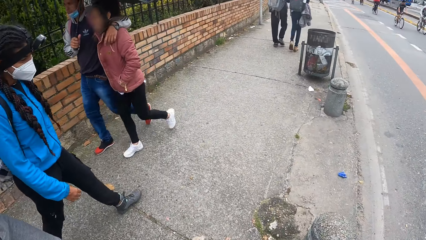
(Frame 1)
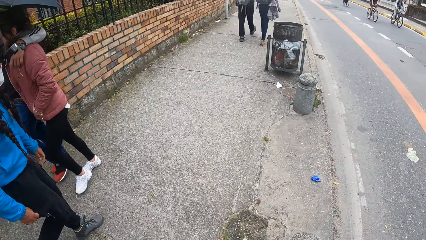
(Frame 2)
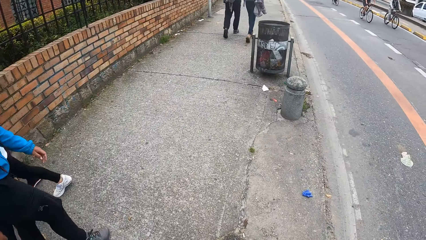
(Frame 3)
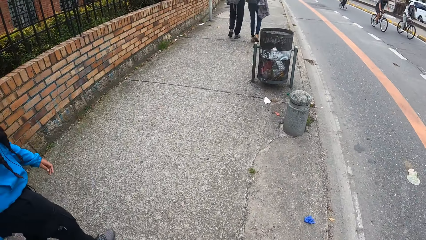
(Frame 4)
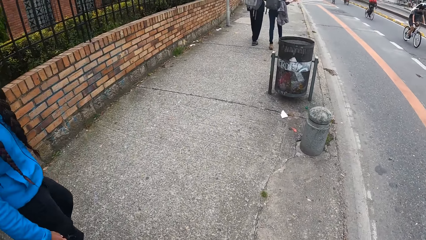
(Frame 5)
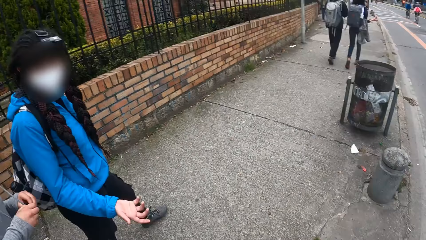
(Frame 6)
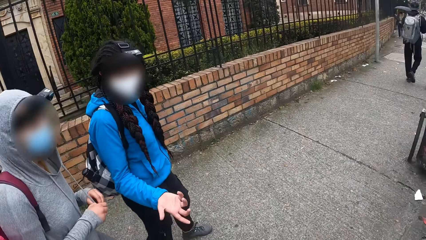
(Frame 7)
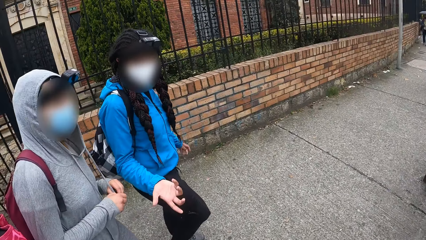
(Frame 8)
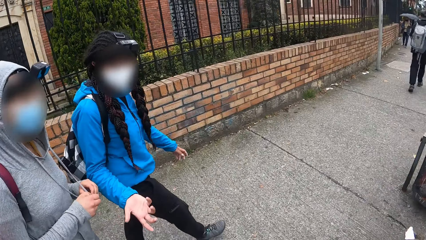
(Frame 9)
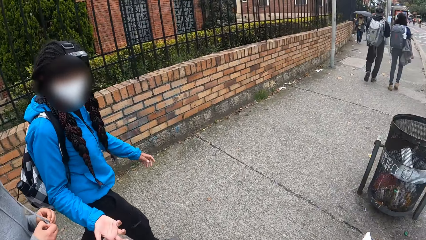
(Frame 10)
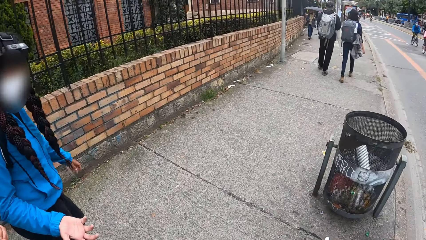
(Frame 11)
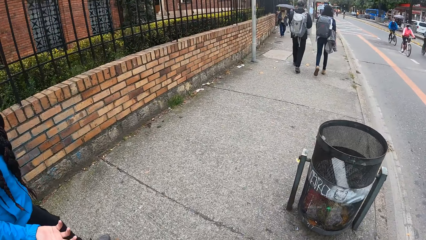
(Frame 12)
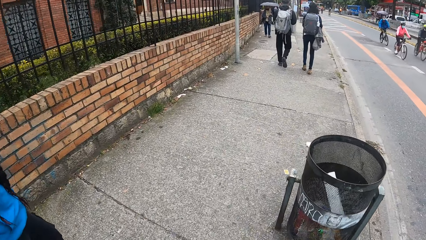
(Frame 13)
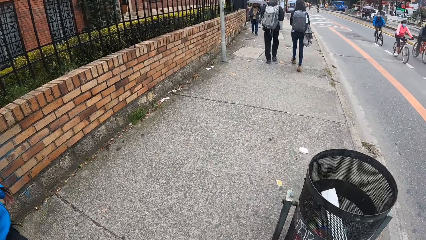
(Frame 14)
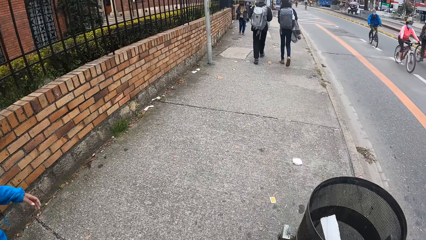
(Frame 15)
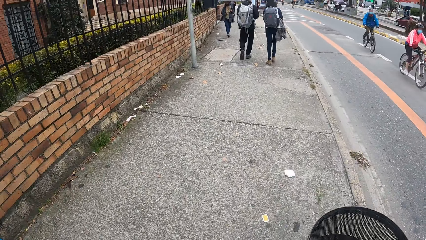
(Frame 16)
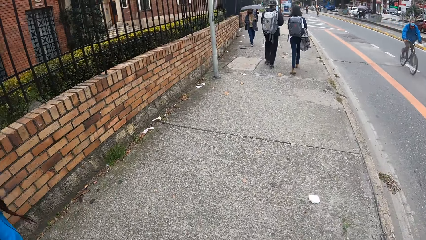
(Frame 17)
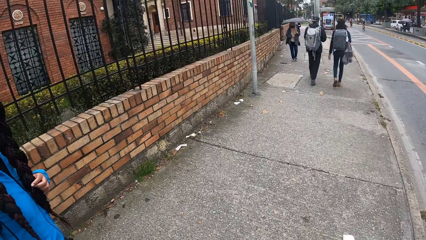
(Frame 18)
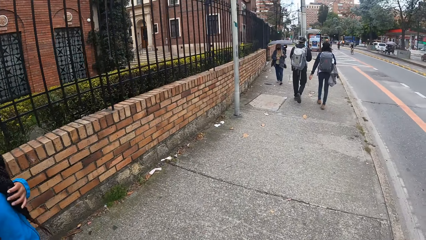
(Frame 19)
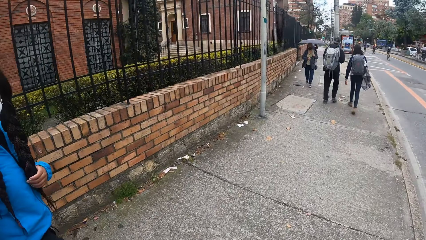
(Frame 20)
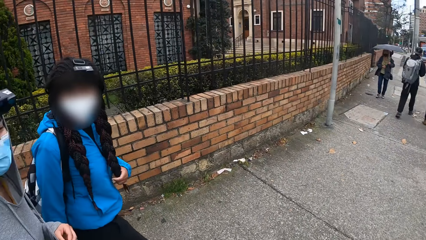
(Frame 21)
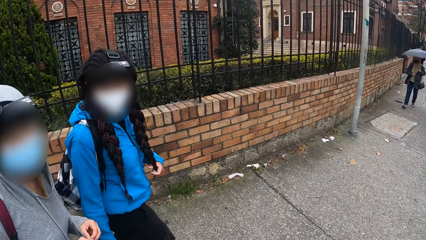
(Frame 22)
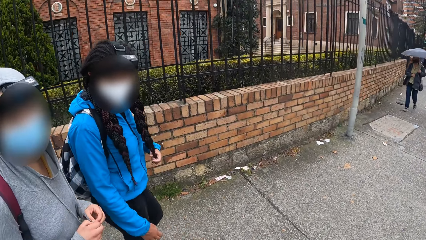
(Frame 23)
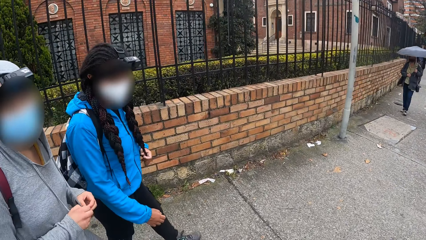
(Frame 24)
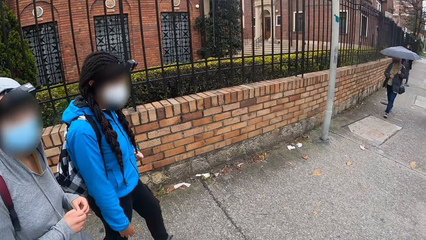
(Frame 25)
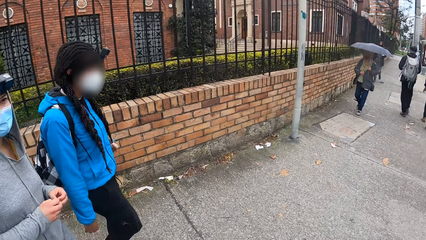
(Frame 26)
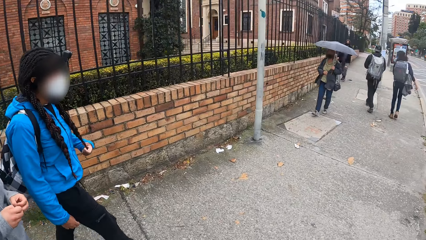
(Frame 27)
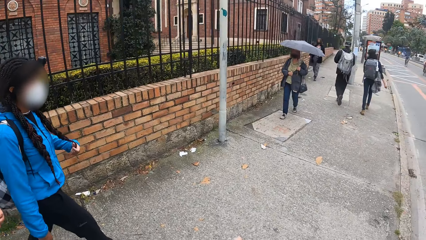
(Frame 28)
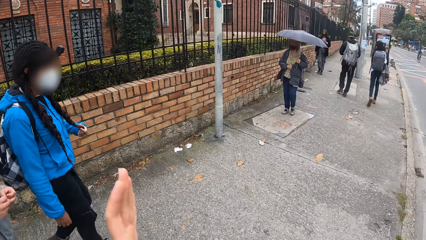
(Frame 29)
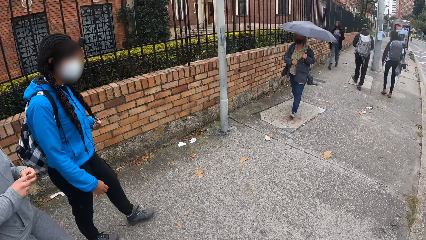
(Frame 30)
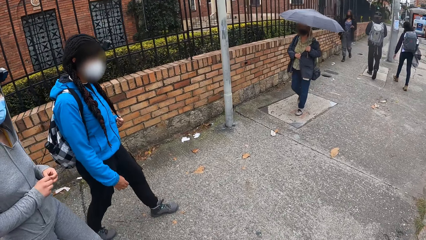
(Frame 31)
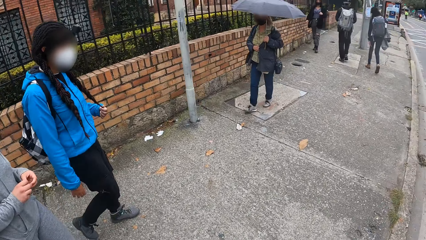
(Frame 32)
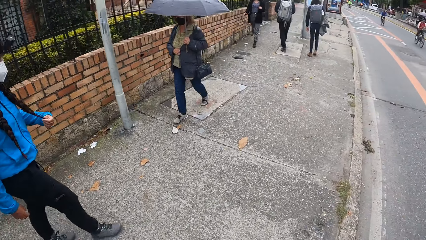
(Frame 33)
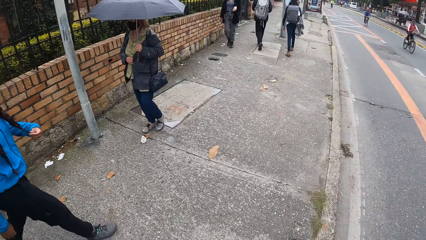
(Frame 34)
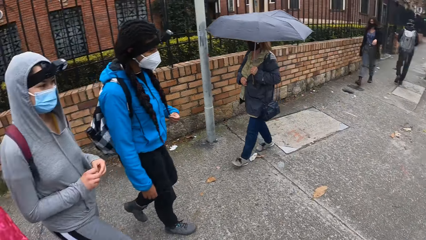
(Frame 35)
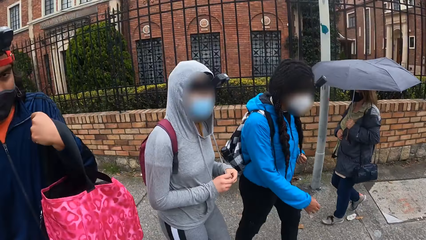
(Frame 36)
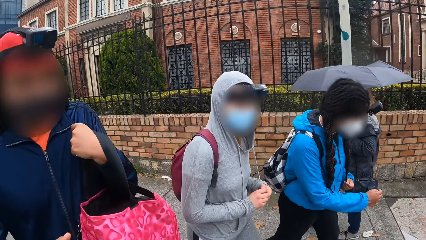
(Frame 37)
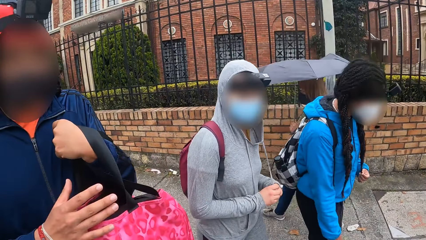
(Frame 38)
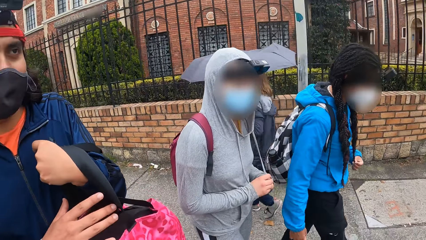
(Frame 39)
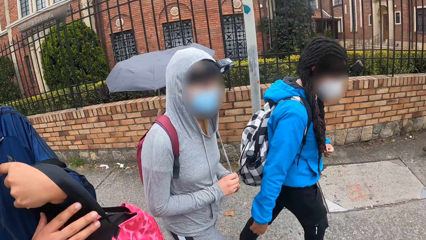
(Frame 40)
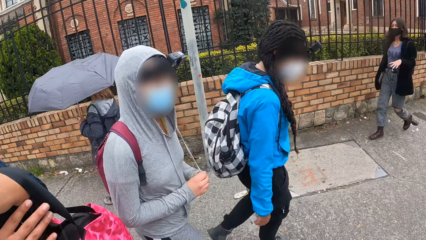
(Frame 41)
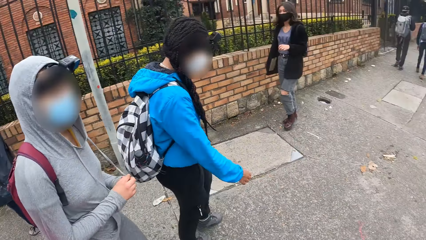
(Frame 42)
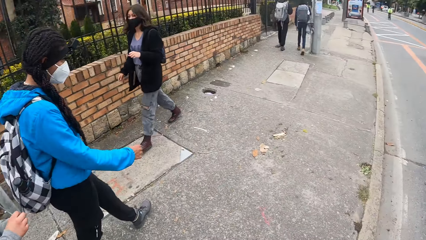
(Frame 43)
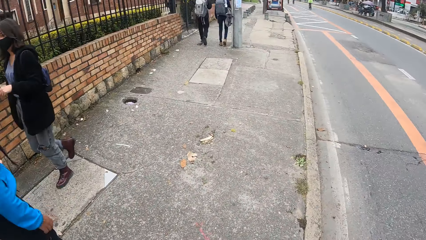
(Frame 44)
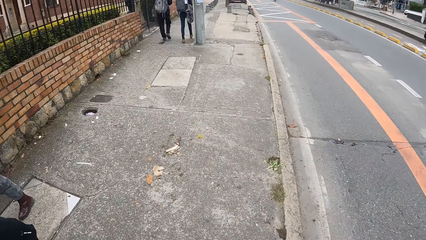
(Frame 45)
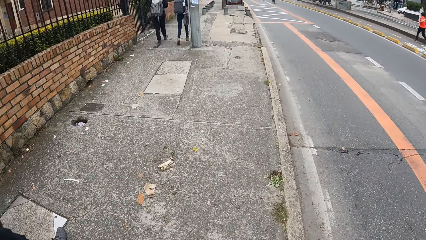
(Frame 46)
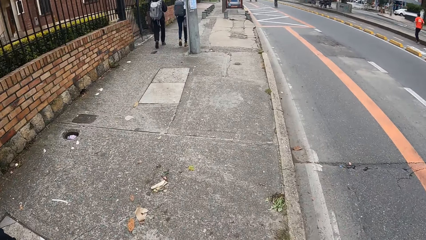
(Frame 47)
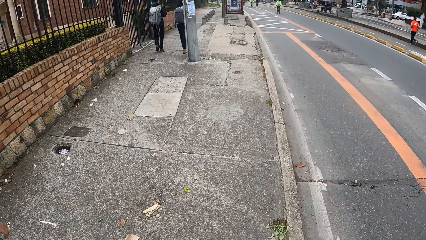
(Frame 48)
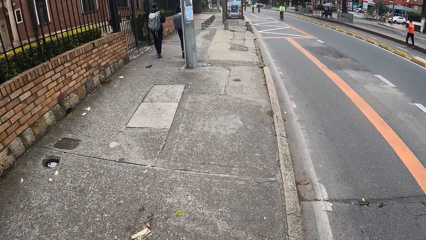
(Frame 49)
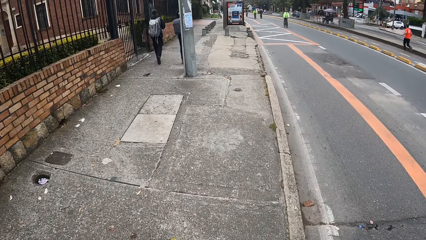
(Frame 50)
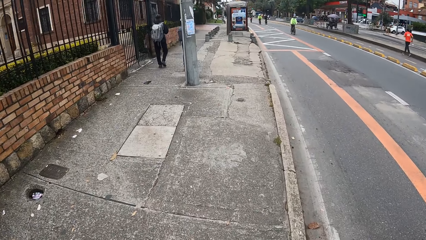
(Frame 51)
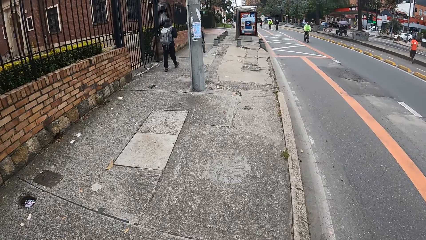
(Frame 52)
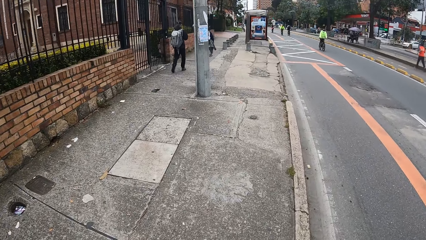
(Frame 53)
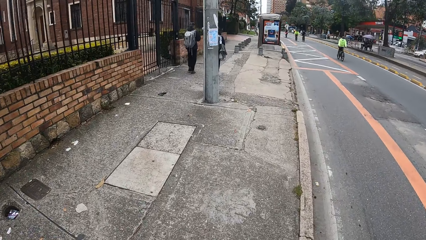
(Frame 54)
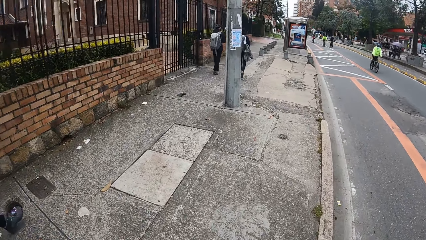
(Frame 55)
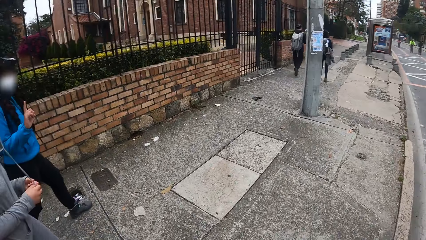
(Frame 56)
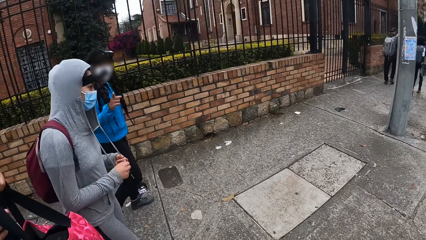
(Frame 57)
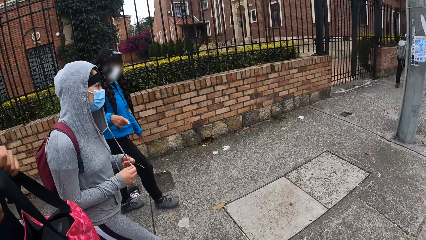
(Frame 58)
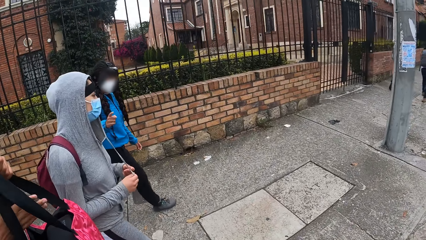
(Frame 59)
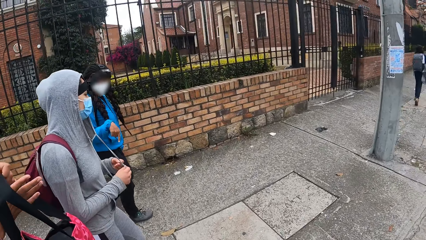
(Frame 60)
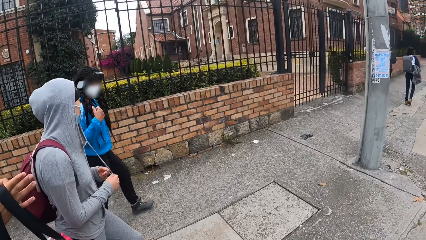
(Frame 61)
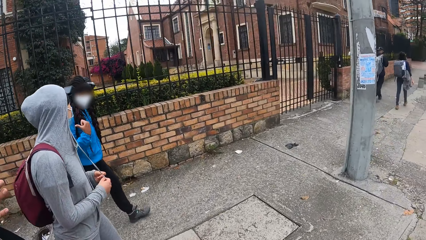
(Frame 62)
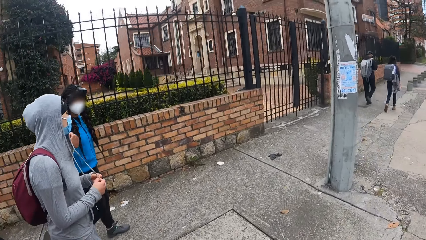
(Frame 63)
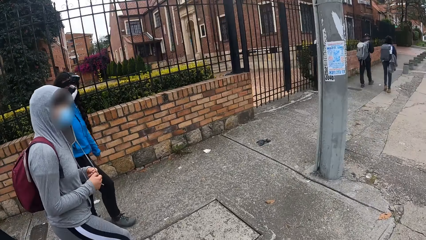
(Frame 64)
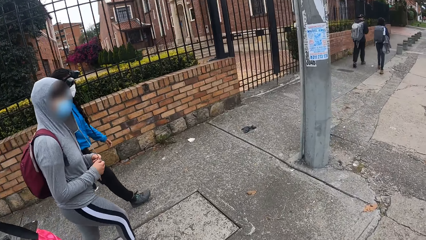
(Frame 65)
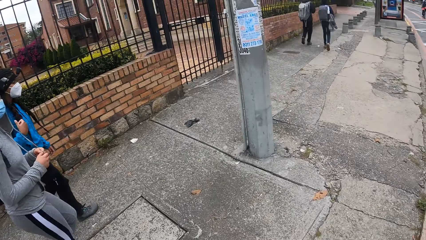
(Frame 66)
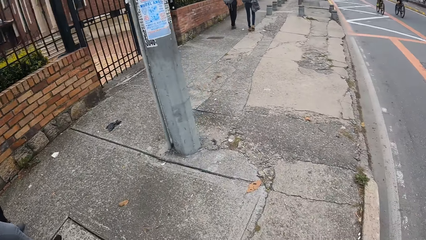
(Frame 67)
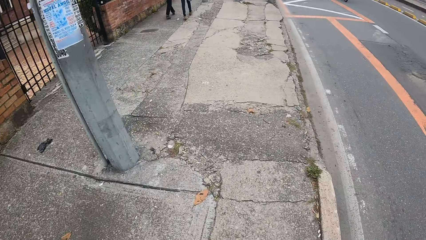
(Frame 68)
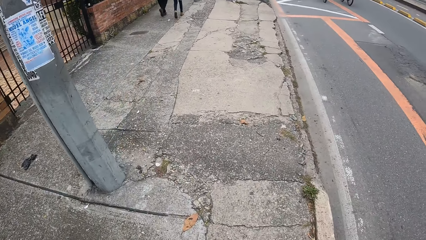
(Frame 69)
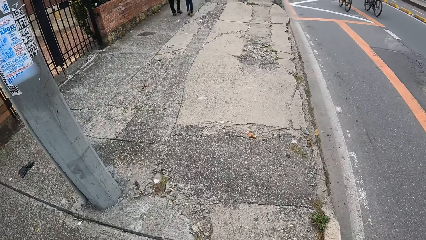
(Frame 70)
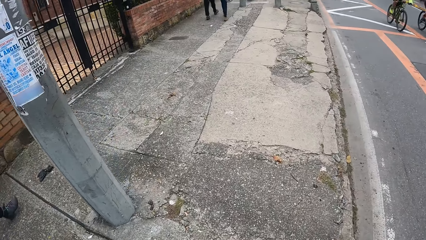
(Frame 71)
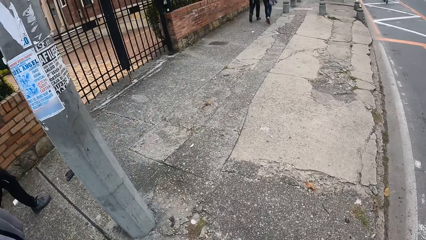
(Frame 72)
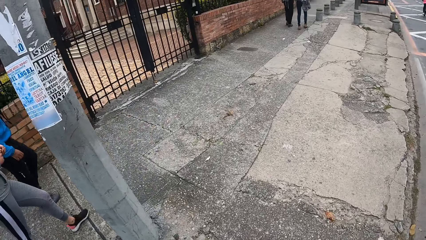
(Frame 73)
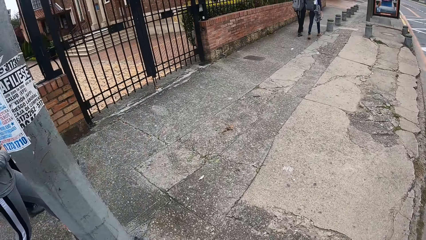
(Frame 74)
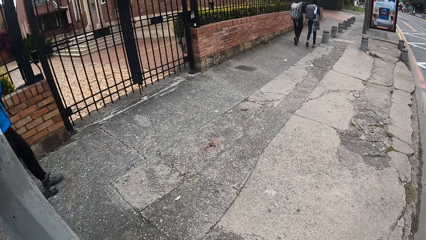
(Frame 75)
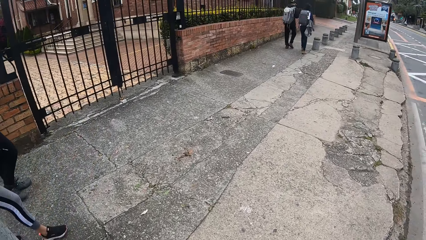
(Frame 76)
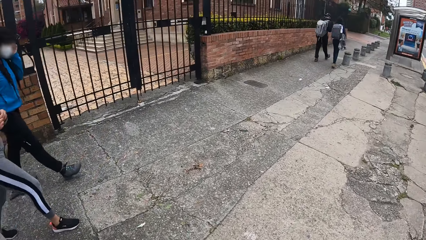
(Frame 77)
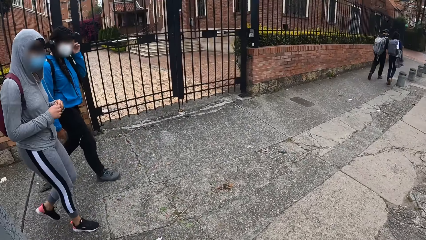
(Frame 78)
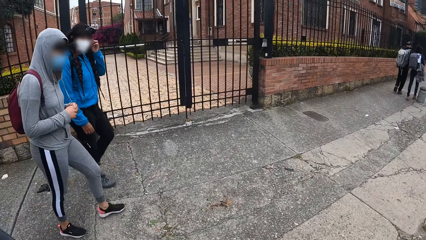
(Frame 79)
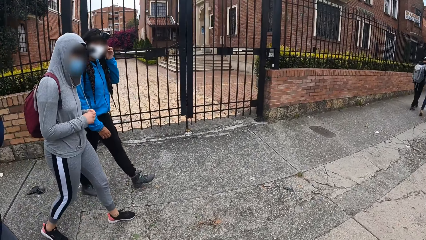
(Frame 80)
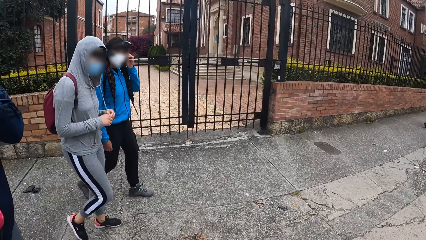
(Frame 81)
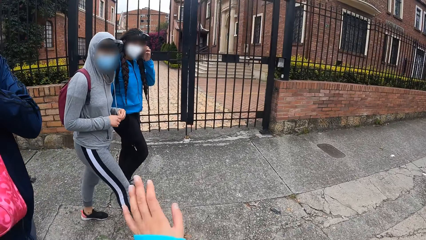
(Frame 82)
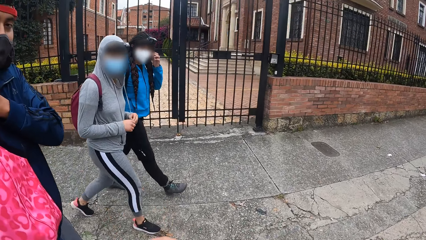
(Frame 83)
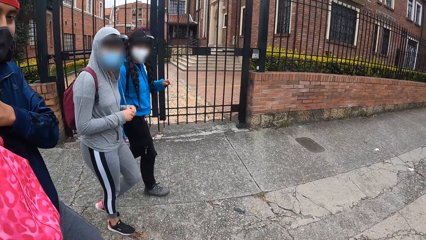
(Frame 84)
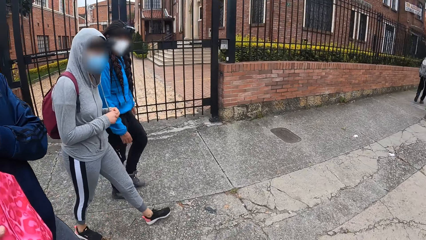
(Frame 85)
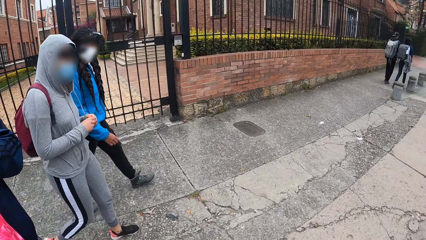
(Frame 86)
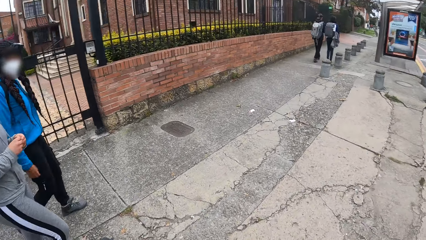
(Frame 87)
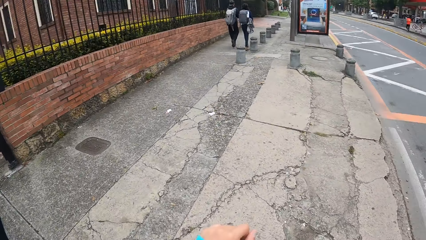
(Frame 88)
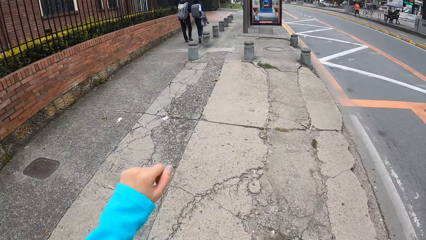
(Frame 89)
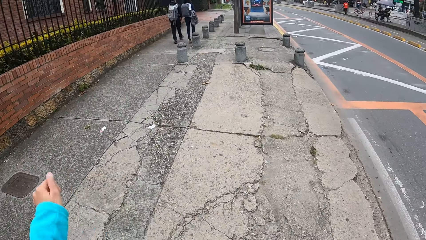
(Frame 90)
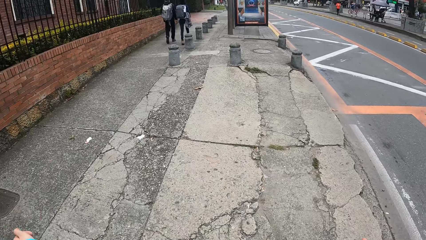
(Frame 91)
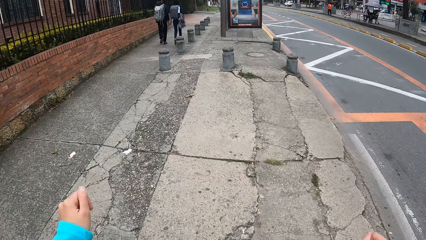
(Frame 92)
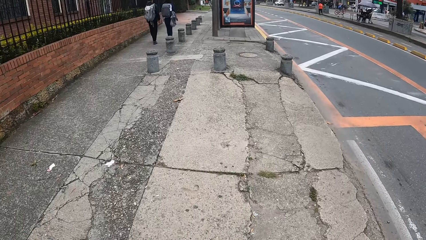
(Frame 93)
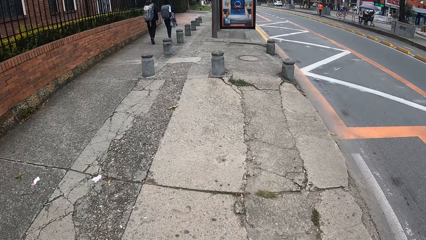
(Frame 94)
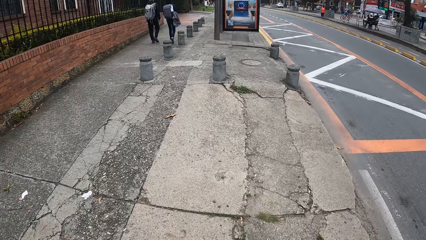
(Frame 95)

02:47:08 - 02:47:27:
A person walks past a woman. The camera wearer turns around. The woman makes a hand gesture with her right hand. The camera wearer looks at the woman. She walks on the pavement. The woman touches her braids. She holds her hair with her left hand. She talks to the camera wearer. The camera wearer makes hand gestures with her left hand. She turns the head. She looks at another person. A man holds a bag in his left hand with his right hand. The camera wearer turns around. She walks on the pavement. The woman makes hand gestures with her right hand. She talks to the camera wearer. The camera wearer turns around. She walks on the pavement. The woman holds a nose mask on her face with her left hand. A third person, the woman and the other person look at the camera wearer. The camera wearer makes hand gestures with her left hand. She turns around. She moves the left hand.
